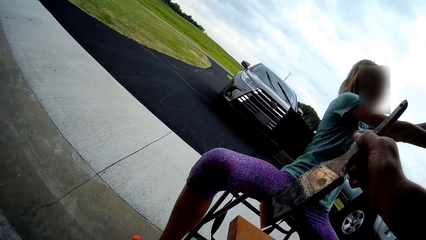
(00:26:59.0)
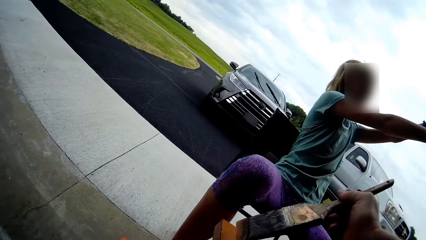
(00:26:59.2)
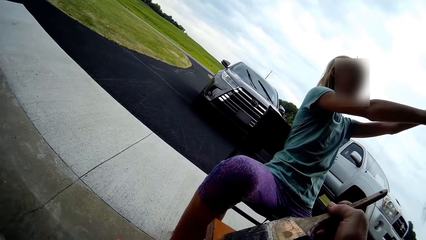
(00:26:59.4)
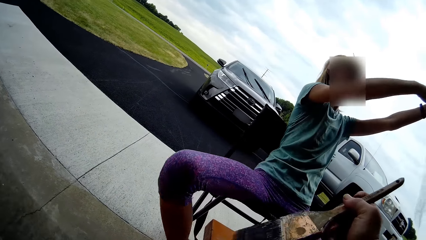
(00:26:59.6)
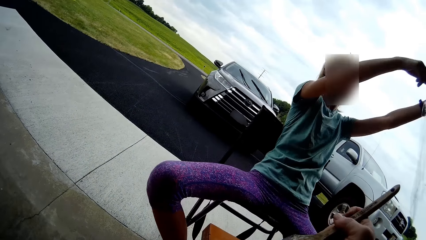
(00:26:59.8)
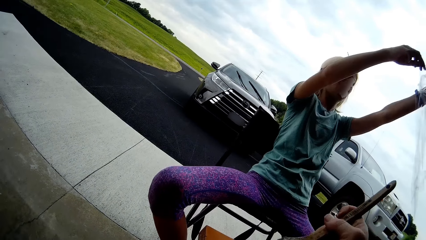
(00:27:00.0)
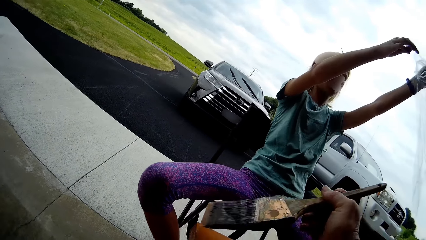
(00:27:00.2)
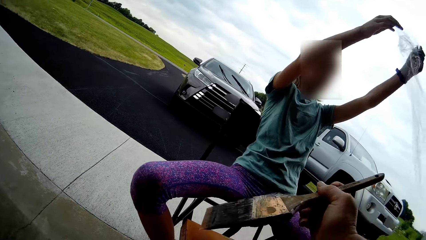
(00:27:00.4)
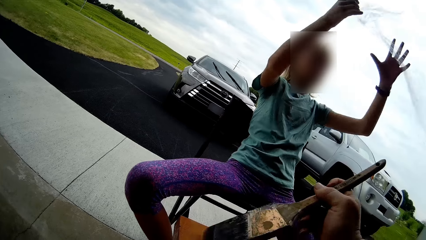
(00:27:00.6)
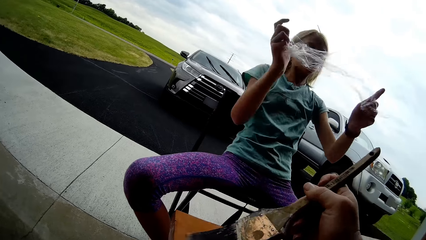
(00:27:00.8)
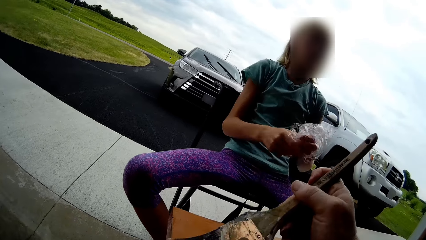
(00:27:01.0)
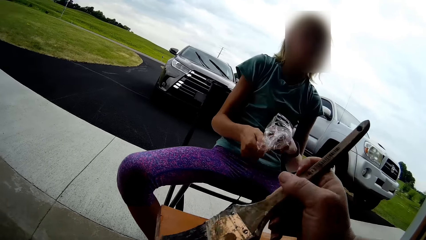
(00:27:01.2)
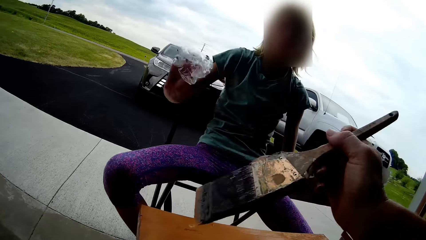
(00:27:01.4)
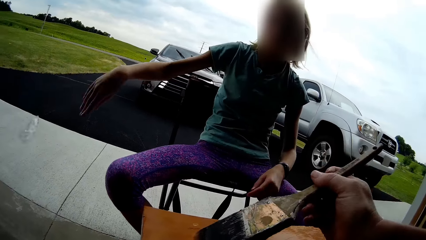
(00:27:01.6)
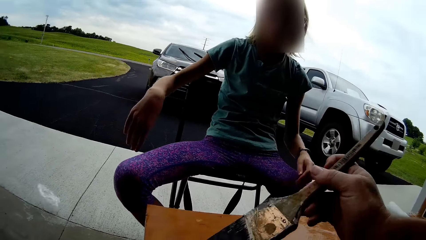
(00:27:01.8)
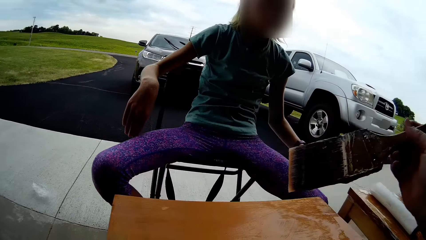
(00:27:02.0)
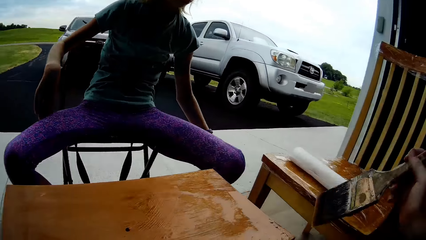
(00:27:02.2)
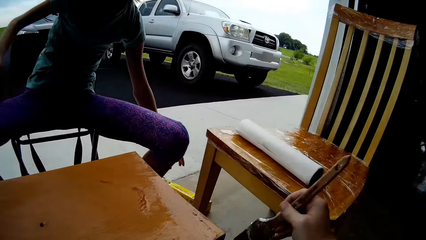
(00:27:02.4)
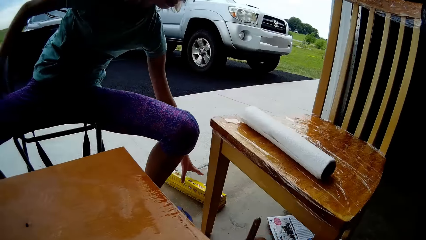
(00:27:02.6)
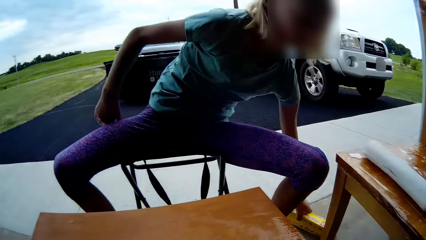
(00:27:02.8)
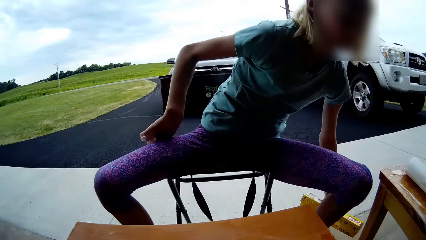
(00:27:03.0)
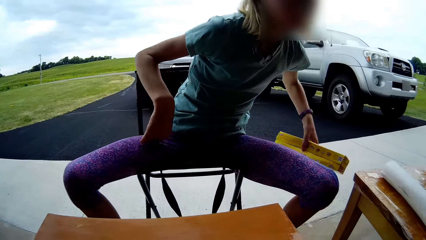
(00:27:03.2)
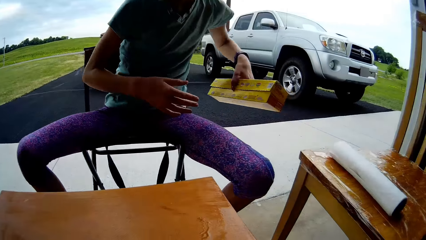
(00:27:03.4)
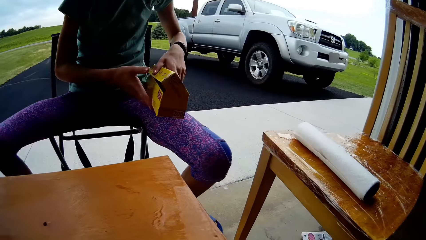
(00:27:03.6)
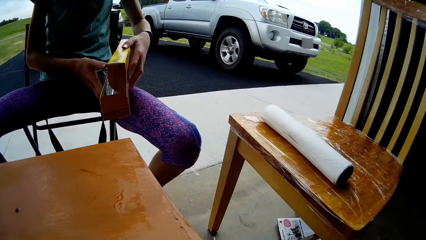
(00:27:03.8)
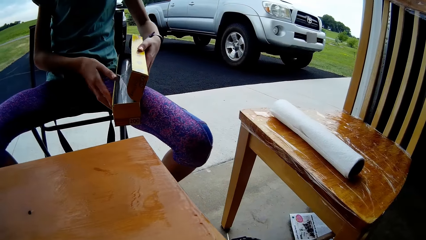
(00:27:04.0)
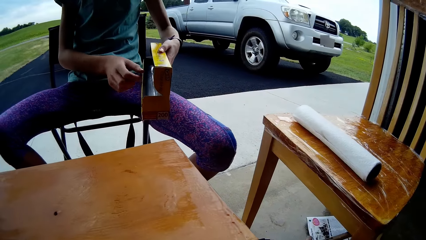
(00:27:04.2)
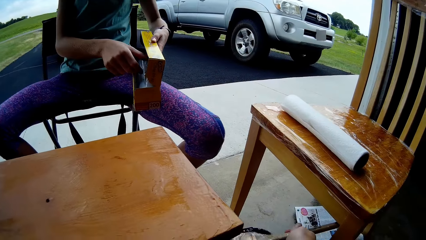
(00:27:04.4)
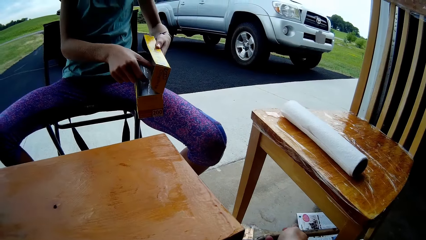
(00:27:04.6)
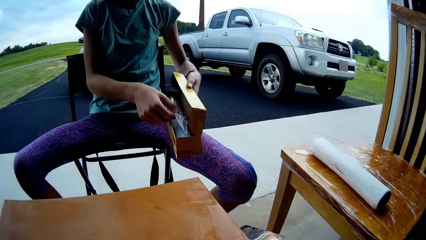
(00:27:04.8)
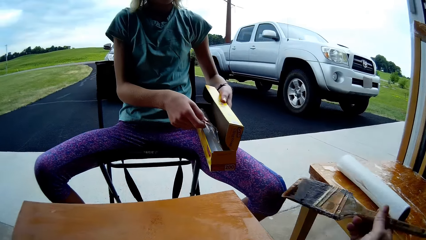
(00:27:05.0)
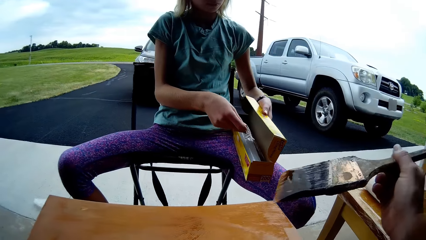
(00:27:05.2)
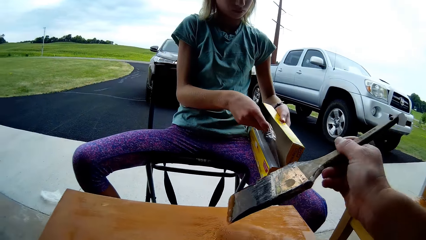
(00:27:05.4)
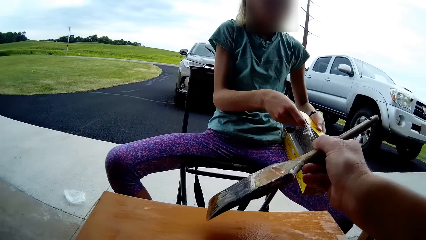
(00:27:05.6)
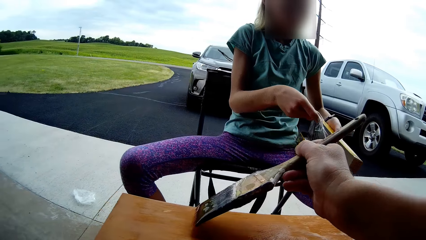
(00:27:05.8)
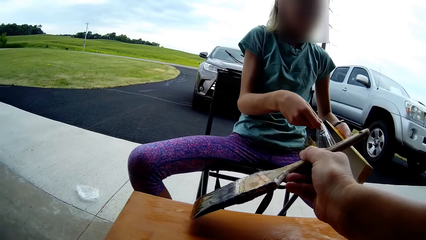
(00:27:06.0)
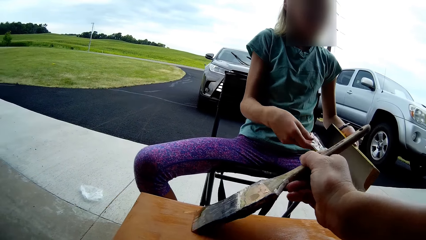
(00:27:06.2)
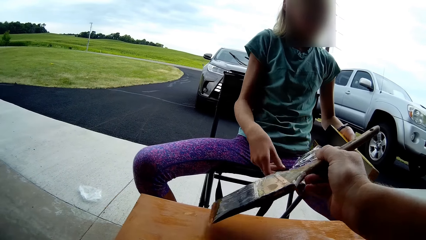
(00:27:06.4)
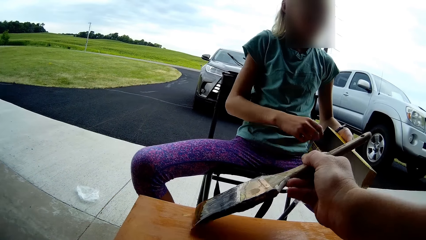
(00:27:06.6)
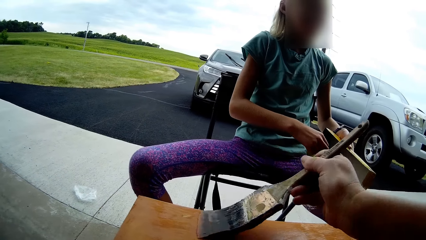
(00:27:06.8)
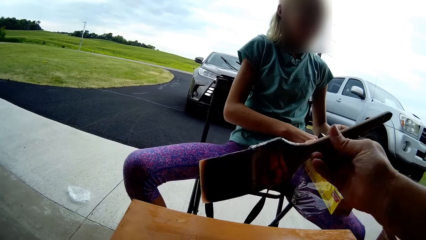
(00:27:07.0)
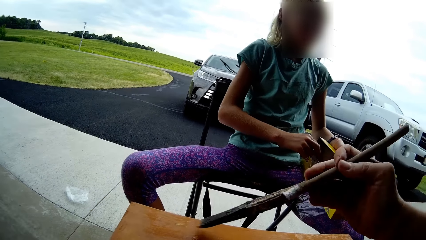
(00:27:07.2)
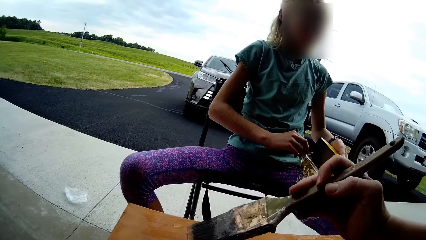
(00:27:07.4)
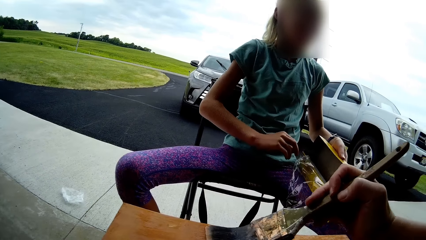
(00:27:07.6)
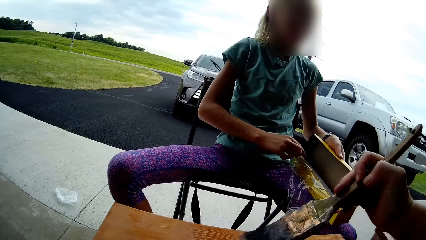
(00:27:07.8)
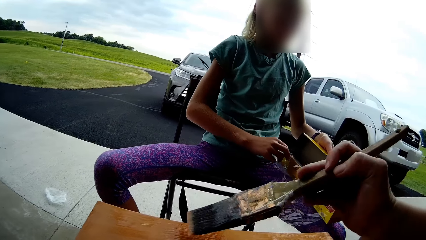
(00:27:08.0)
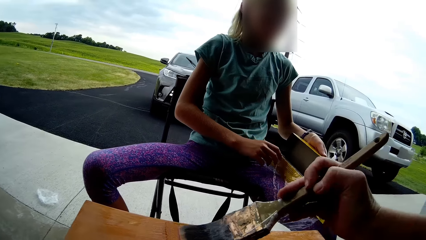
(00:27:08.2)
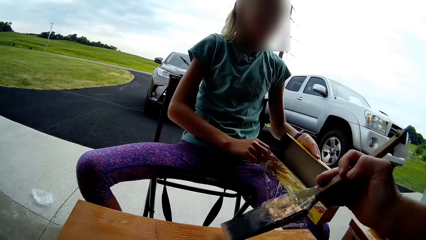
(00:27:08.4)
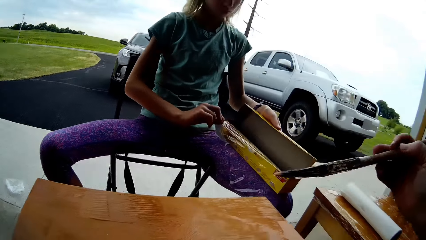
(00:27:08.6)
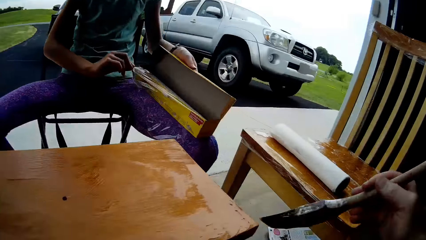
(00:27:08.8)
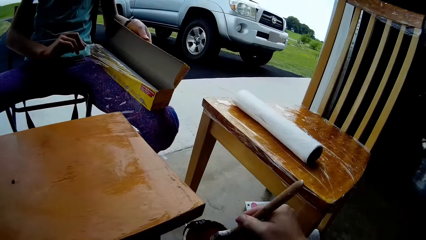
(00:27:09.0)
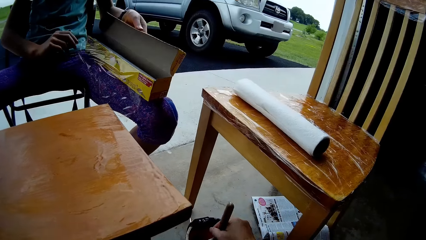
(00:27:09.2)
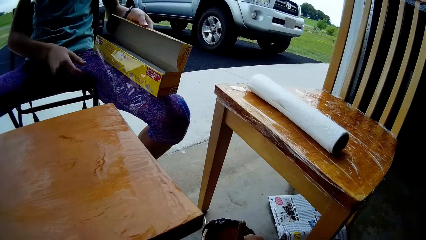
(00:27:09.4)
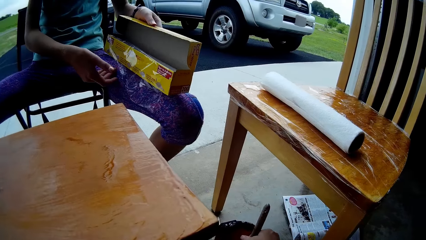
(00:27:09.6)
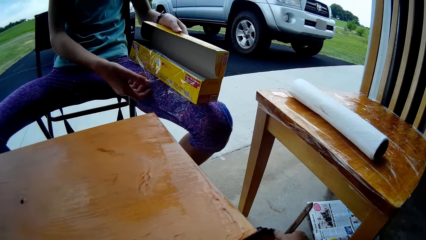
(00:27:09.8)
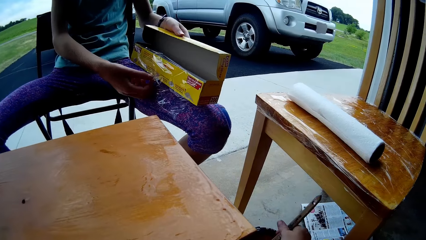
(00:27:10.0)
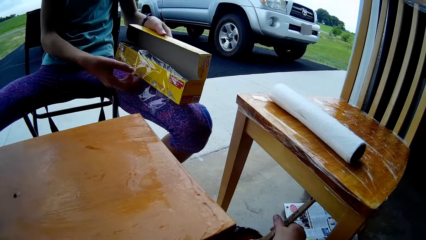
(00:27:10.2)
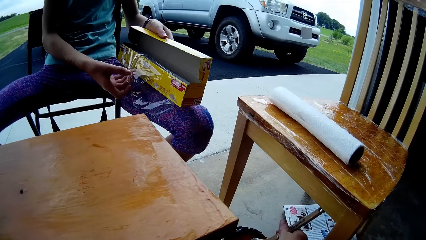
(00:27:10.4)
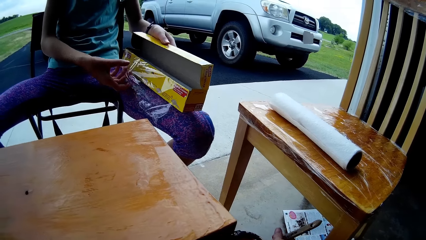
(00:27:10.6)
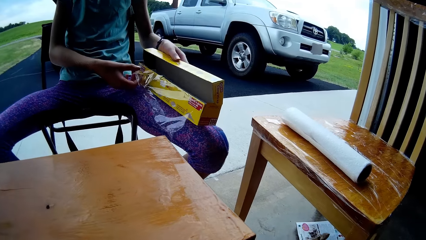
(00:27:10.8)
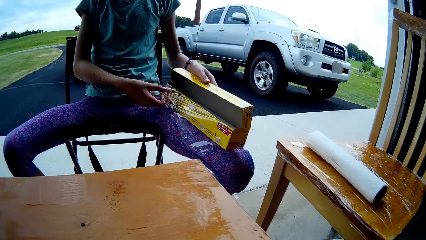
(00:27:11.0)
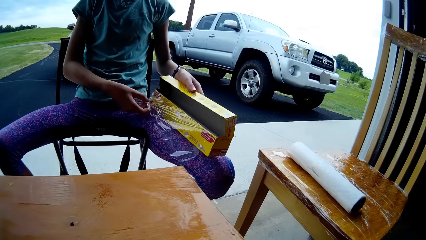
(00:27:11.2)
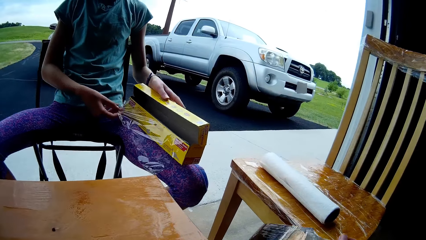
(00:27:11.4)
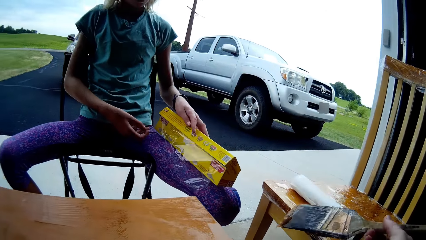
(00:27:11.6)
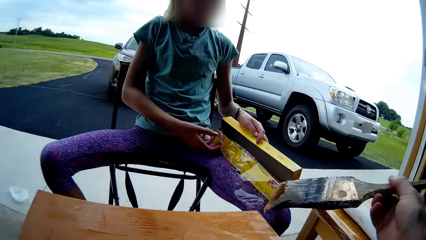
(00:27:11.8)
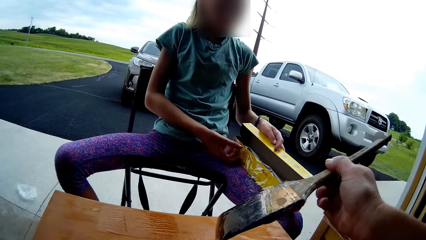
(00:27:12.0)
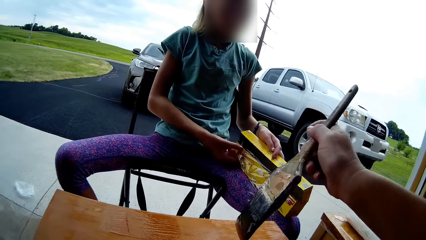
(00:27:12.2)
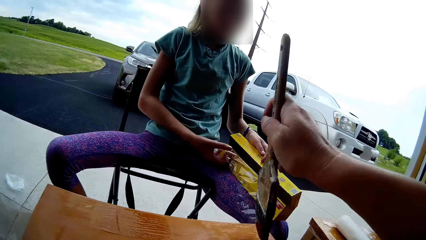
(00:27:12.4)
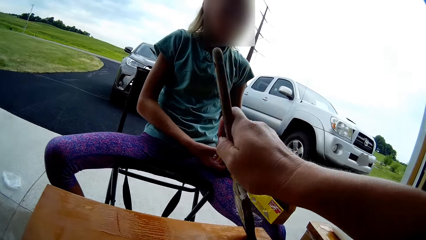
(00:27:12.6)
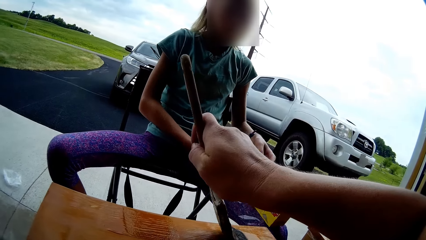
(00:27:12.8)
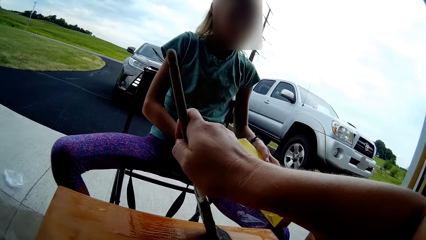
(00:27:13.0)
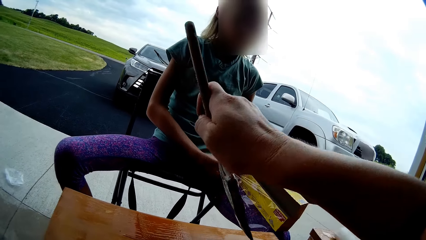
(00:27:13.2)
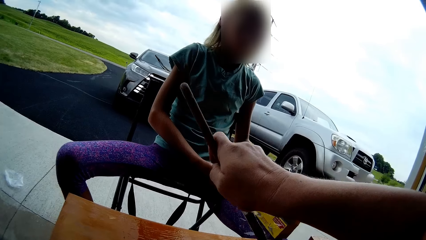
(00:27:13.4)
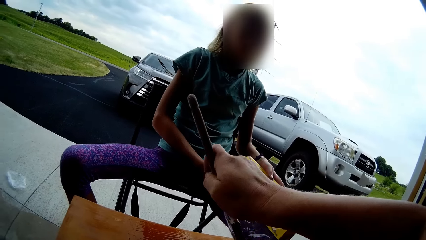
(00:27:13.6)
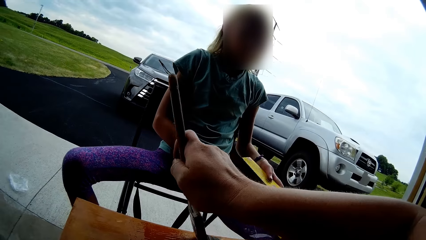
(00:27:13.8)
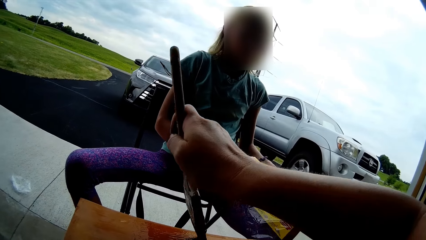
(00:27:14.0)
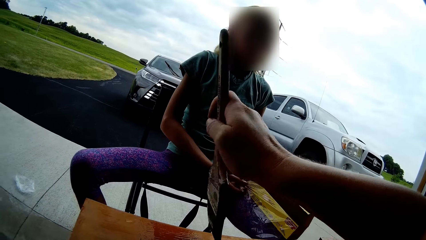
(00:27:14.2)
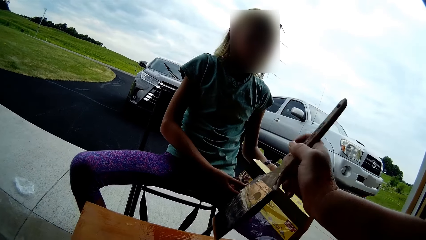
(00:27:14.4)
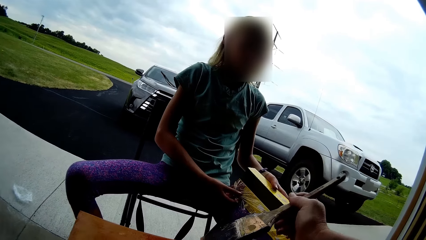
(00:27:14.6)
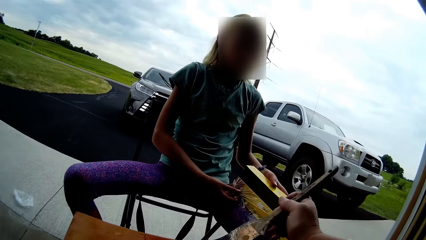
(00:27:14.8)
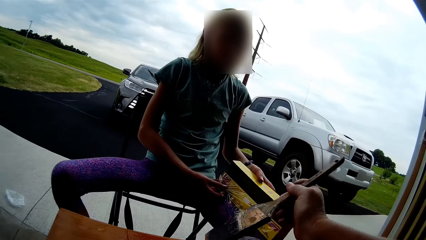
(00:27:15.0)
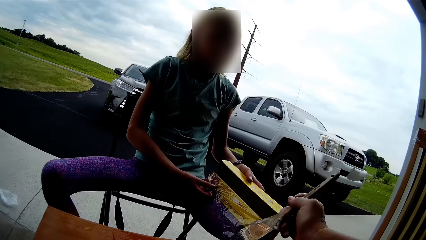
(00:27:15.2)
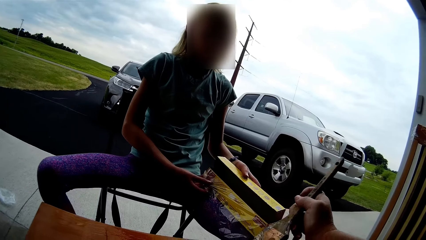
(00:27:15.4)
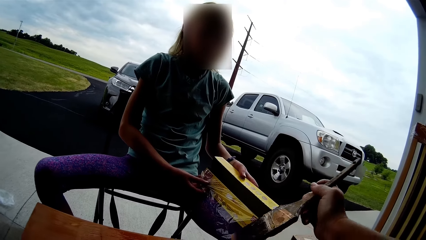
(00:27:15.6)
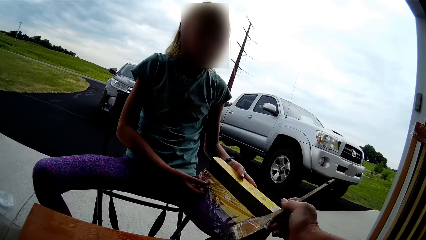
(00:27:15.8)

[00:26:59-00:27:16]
A lady shakes the leg. The lady stretches the foil paper. The camera wearer paints the table with the brush. The lady passes the paper to the right hand, folds the foil paper, throws the foil paper on the floor and takes the foil paper packet. The camera wearer dips the brush in the paint. The lady opens the foil paper packet, picks up the polythene paper and pulls the foil paper. The camera wearer paints the table with the brush. The lady pulls the foil paper. The camera wearer dips the brush in the paint container. The lady straightens the polythene paper. The camera wearer paints the table with the brush.
